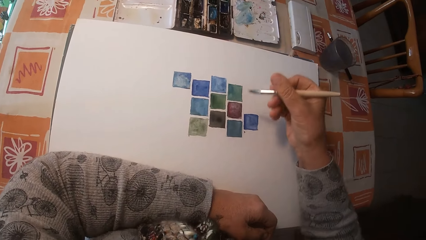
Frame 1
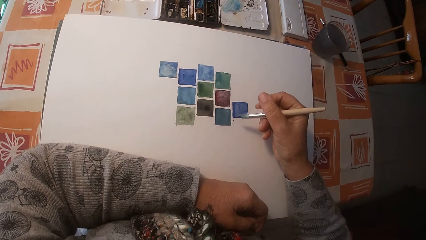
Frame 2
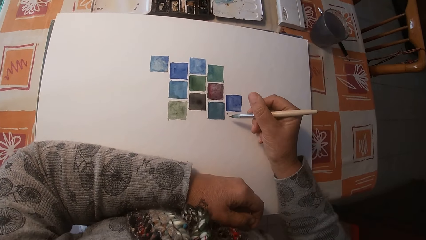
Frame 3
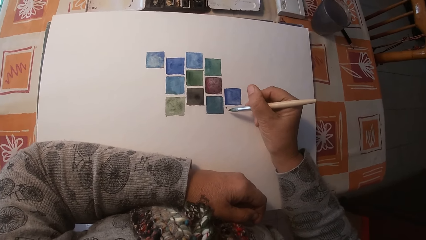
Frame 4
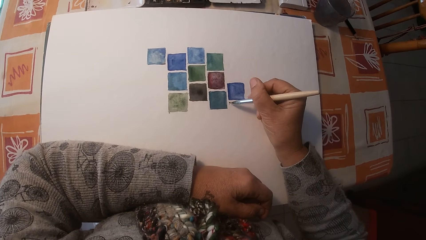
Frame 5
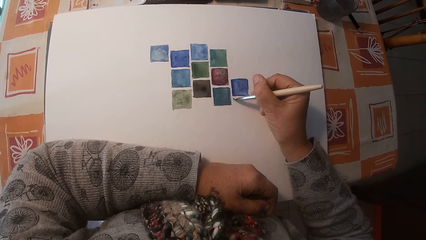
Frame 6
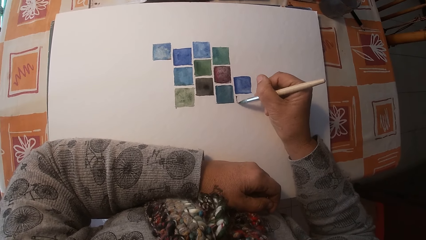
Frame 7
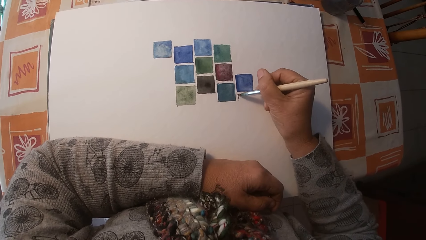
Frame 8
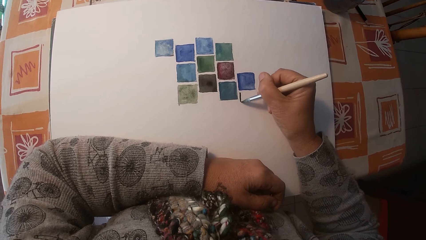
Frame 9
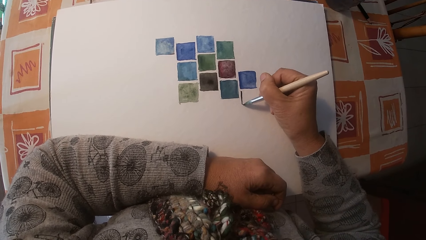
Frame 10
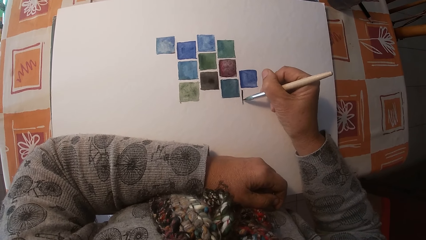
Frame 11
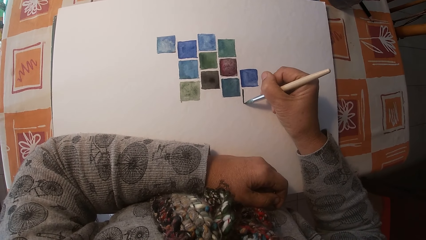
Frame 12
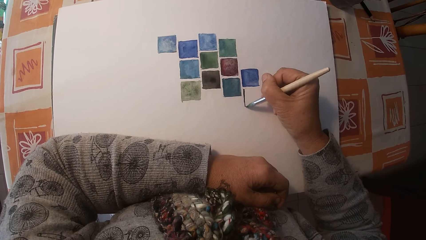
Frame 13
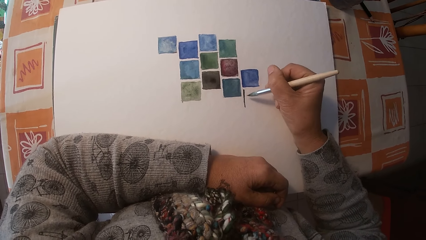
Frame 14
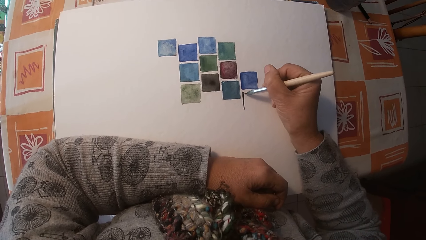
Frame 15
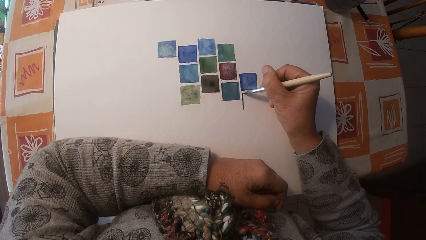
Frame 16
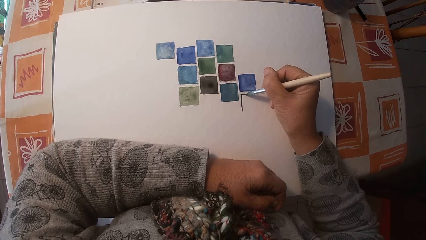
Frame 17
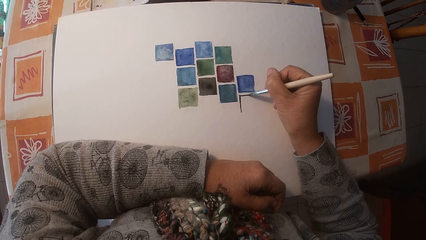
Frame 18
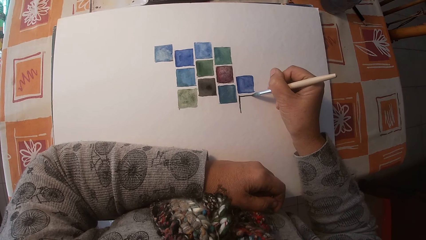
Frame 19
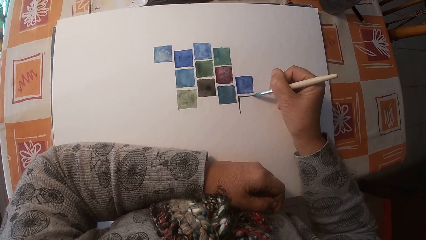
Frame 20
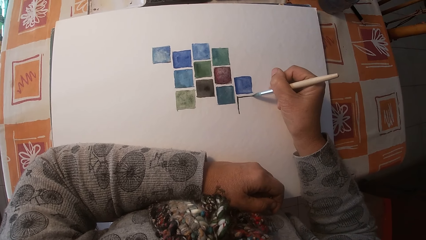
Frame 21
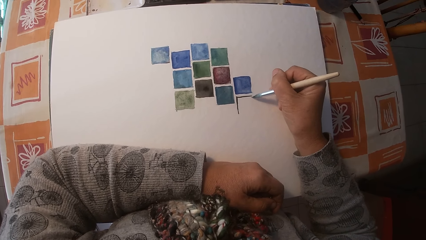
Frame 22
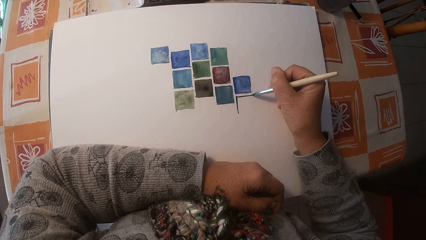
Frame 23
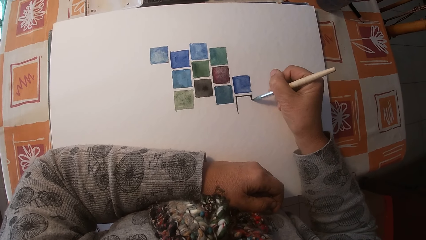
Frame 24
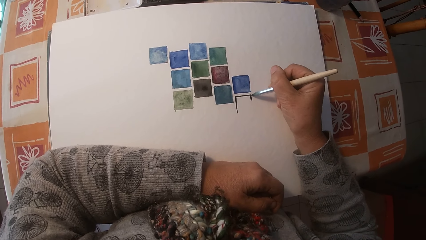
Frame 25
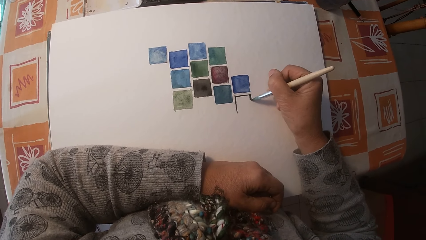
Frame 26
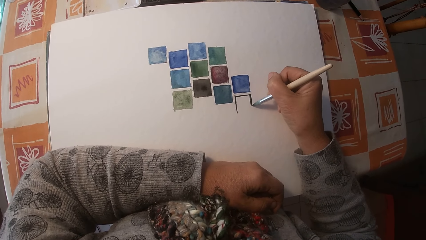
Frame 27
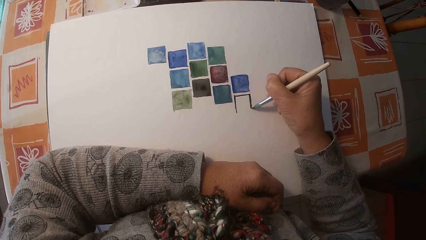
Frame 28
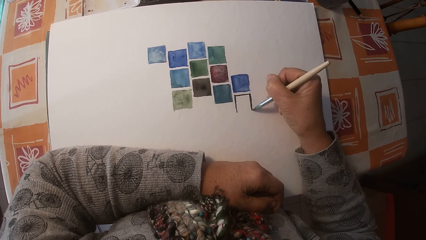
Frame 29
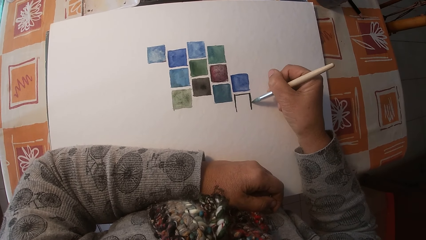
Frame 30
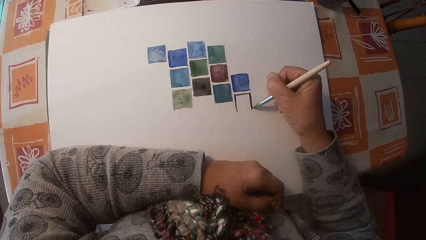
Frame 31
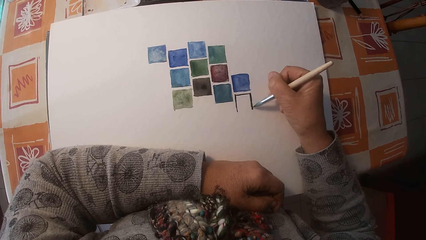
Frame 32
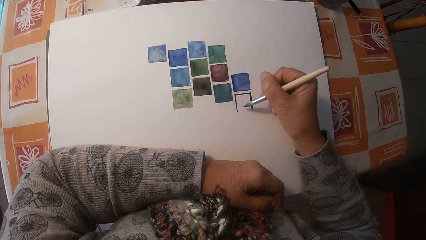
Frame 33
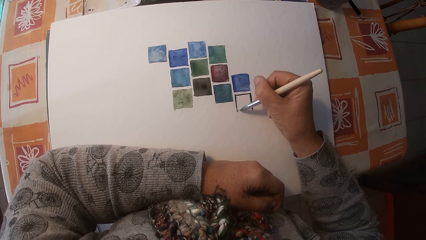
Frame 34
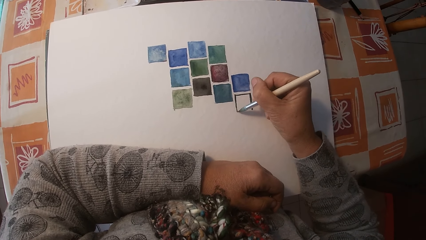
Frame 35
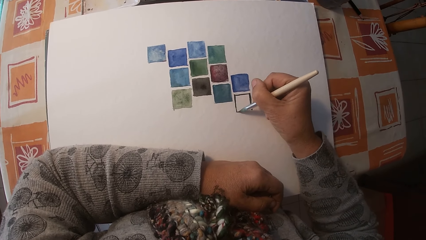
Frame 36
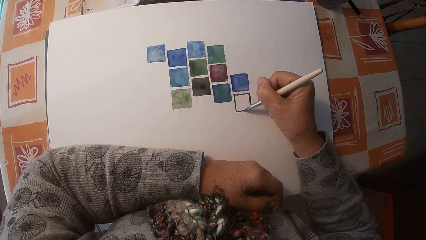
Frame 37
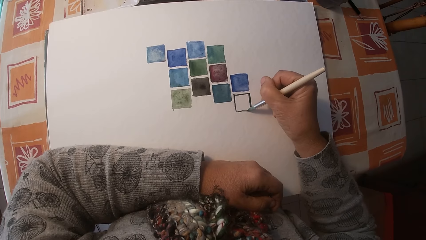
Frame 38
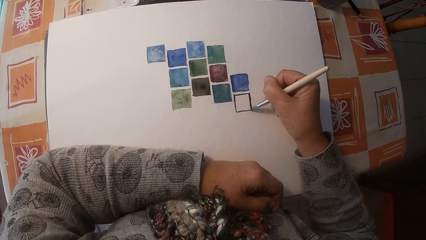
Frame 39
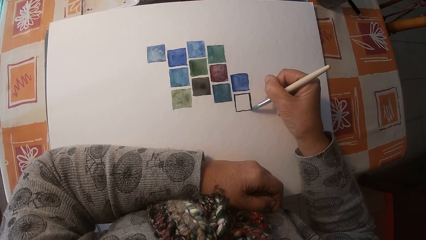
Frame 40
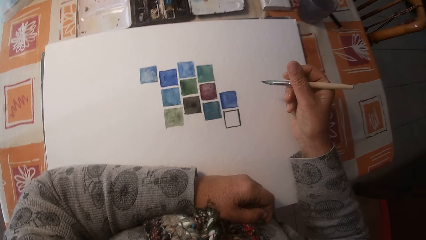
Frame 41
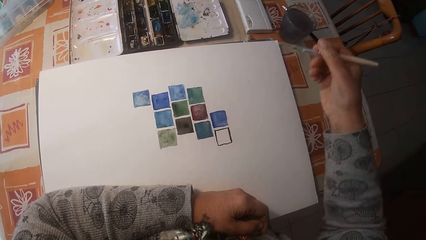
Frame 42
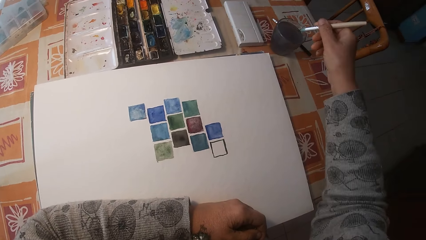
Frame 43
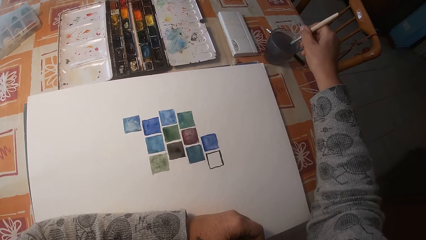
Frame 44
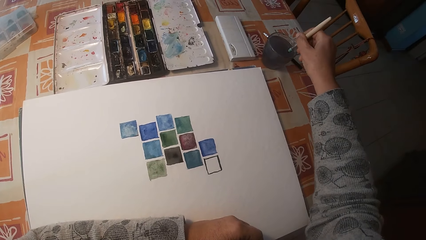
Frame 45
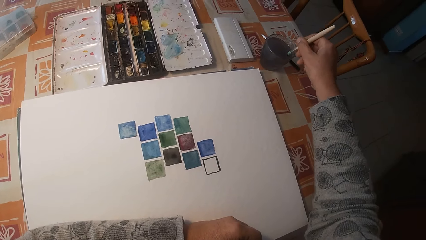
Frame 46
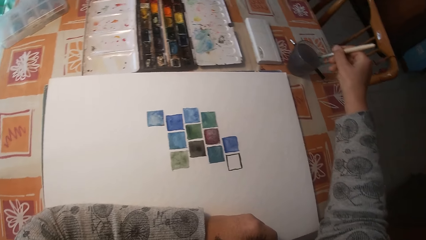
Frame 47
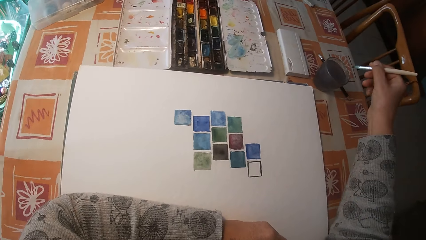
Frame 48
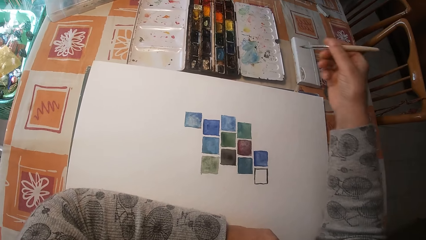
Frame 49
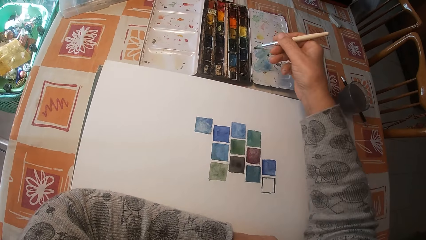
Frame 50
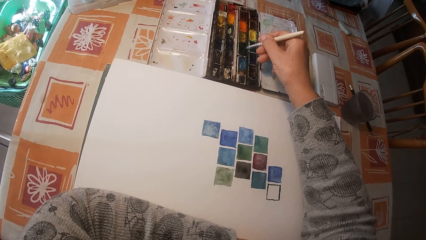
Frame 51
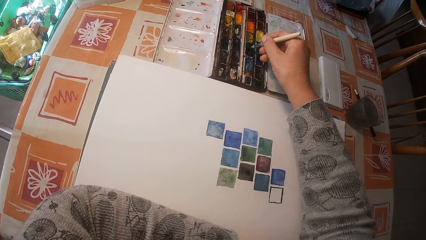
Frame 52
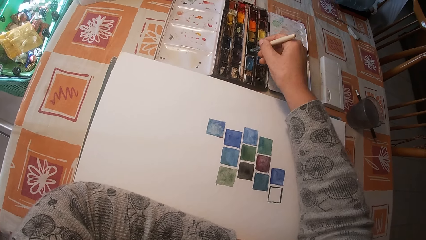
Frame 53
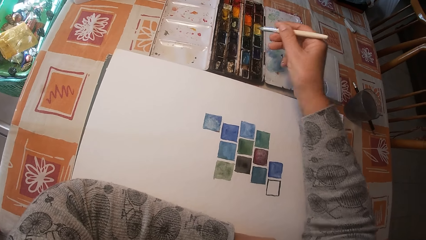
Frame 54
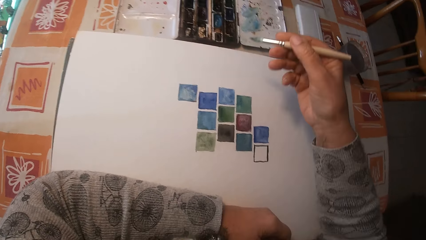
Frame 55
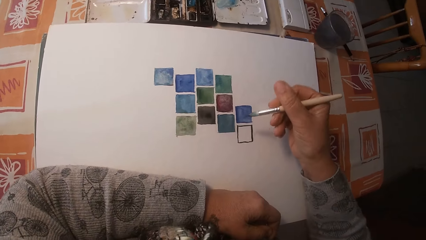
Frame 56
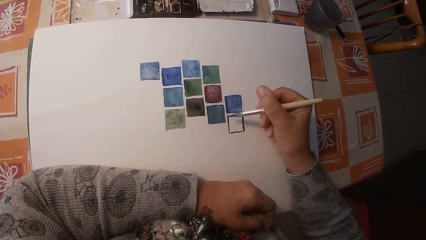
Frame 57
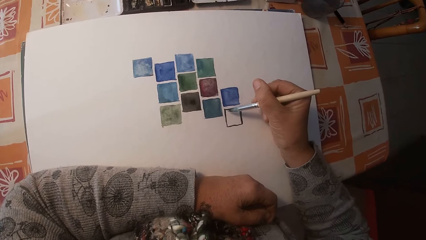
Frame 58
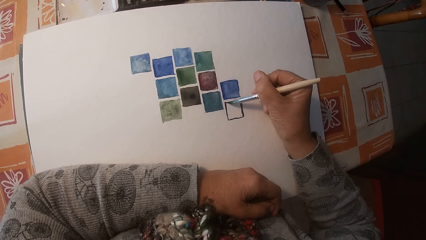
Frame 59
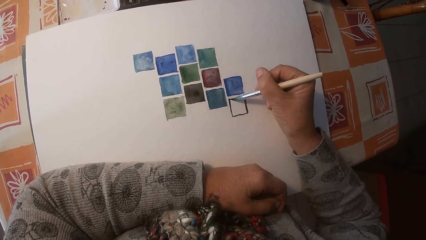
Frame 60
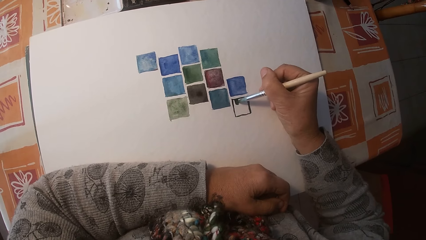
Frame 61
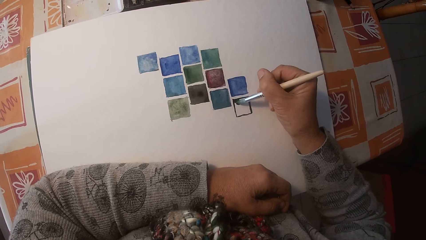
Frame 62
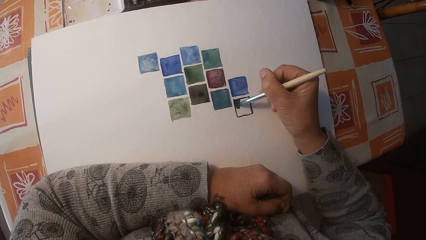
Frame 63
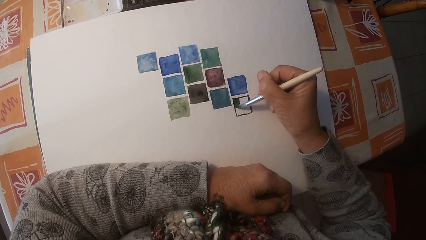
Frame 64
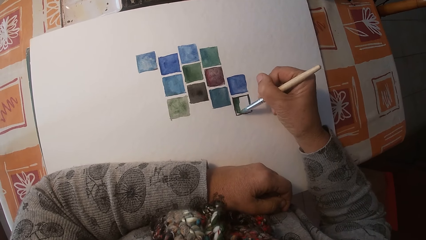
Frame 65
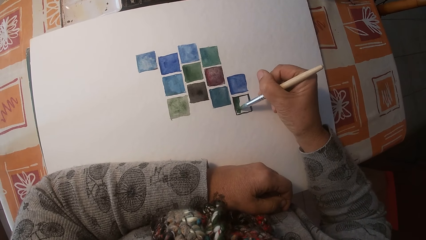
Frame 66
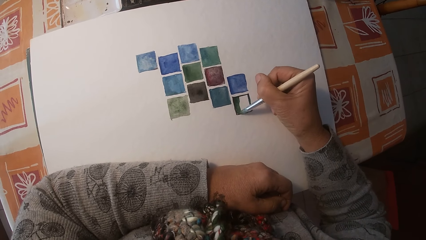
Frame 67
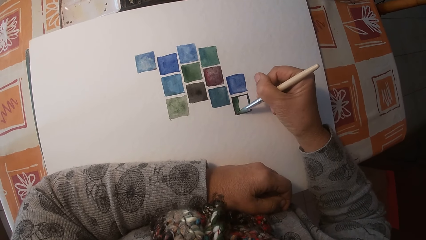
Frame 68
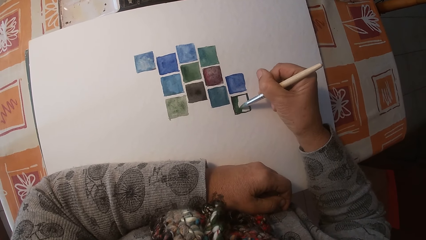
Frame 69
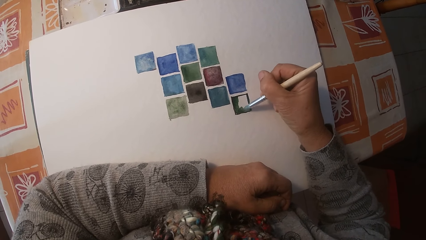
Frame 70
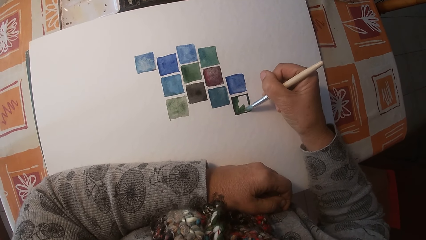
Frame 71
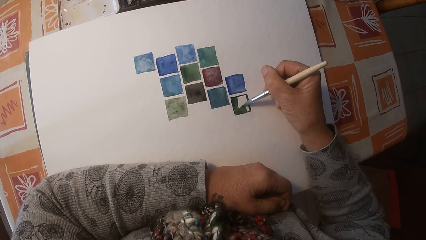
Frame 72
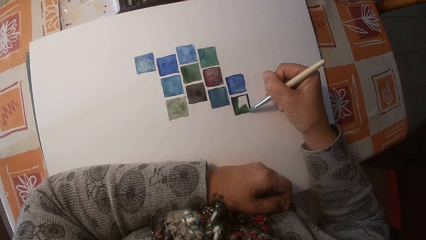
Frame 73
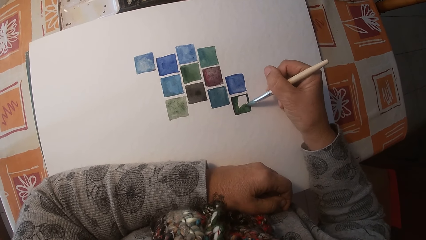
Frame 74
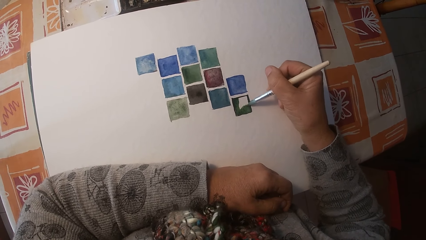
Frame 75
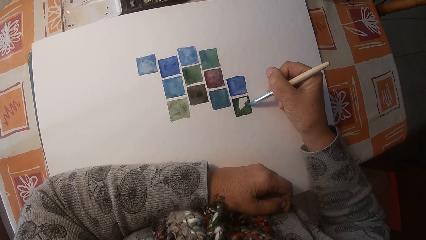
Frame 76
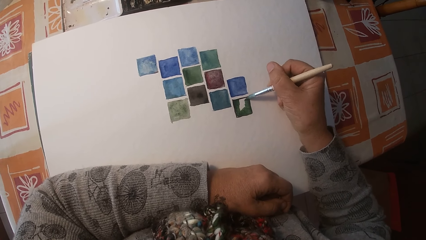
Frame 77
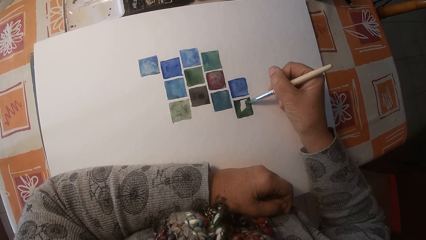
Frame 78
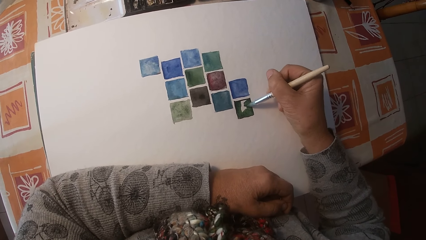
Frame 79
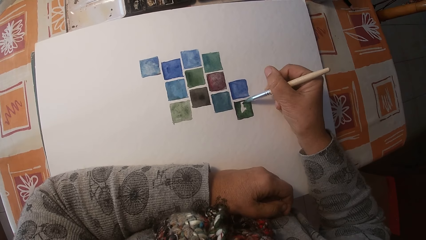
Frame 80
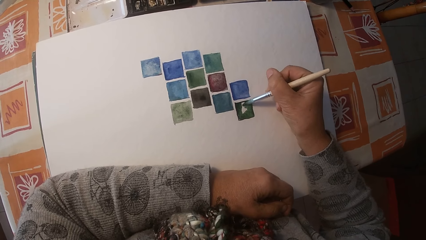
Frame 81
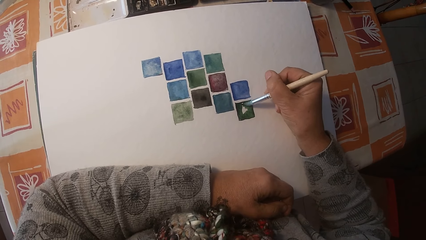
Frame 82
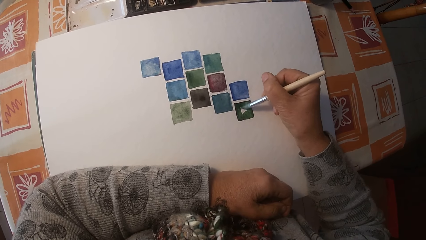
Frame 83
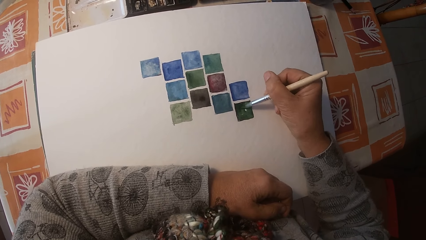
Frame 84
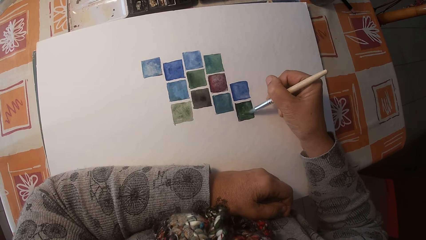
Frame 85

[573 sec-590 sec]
The camera wearer removes the brush from the paint box. She moves her hand towards the paper or drawing book. She paints the drawing book with the brush. She removes the brush on the drawing book. She moves her hand towards the water. She dips the brush in a cup of water. She removes the brush from the cup of water. She moves her hand towards the palette. She touches the paint in the paint box with the brush. She places the paint brush on the palette. She removes the brush from the paint box. She moves her hand towards the paper. She paints the drawing book with the brush.
